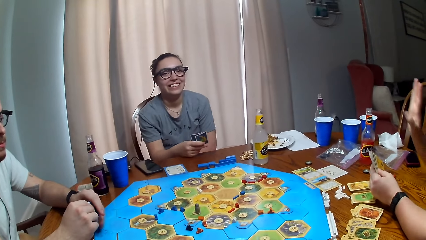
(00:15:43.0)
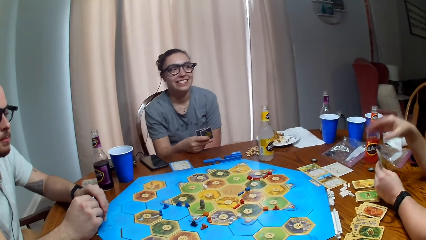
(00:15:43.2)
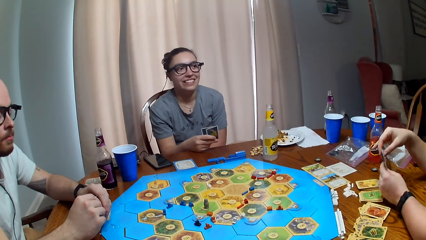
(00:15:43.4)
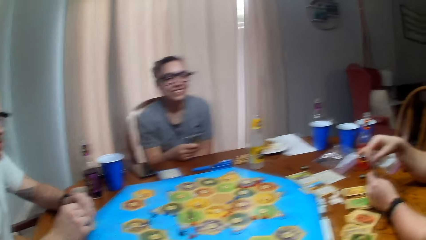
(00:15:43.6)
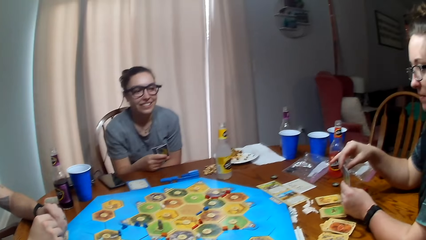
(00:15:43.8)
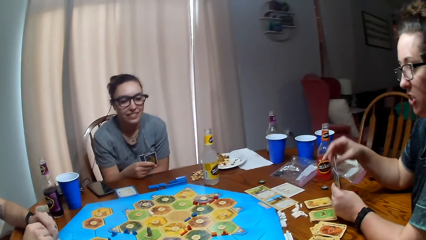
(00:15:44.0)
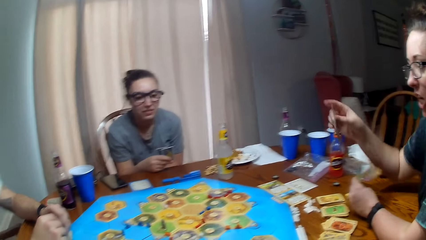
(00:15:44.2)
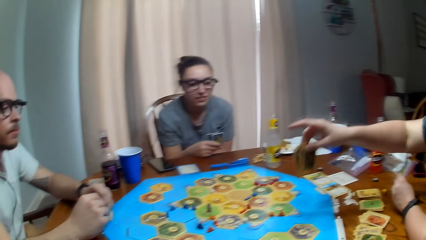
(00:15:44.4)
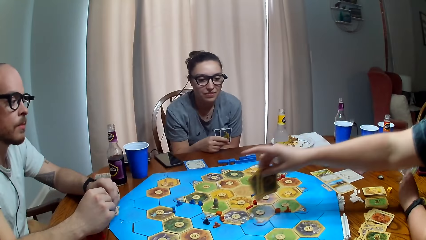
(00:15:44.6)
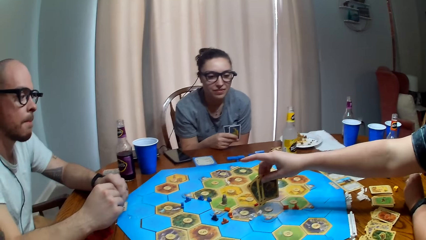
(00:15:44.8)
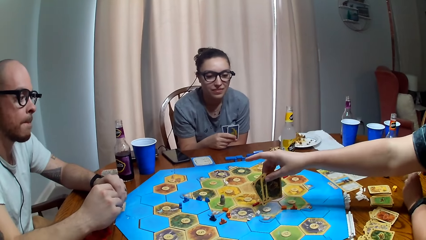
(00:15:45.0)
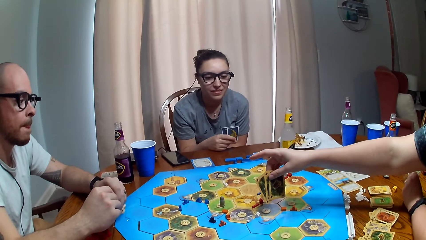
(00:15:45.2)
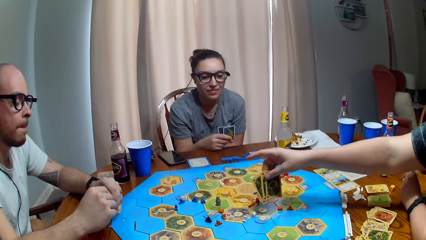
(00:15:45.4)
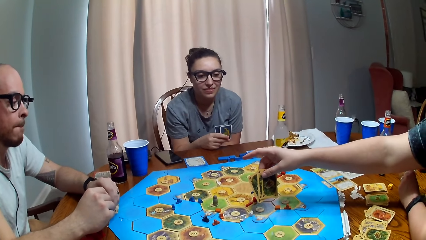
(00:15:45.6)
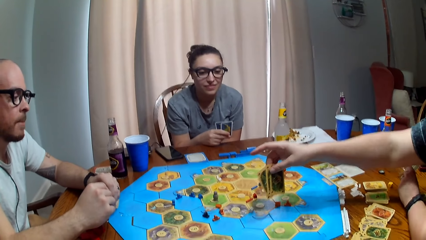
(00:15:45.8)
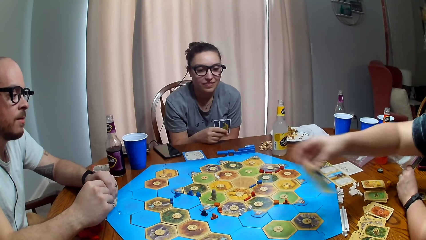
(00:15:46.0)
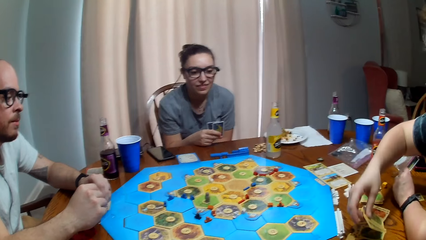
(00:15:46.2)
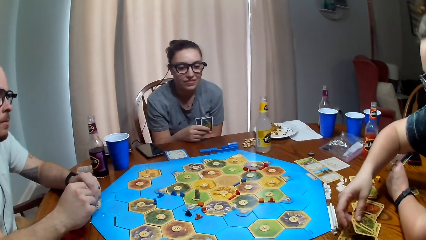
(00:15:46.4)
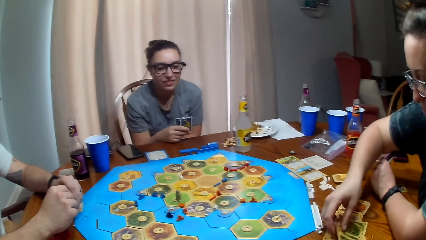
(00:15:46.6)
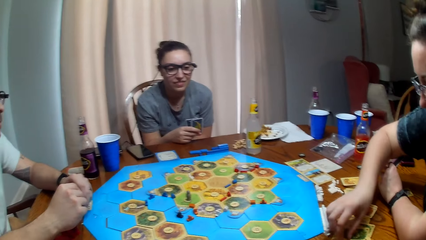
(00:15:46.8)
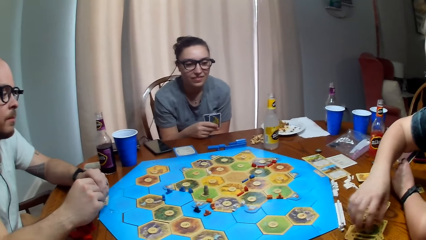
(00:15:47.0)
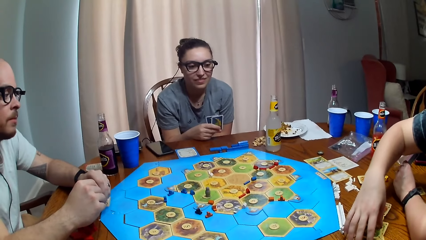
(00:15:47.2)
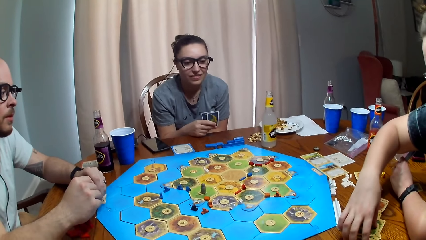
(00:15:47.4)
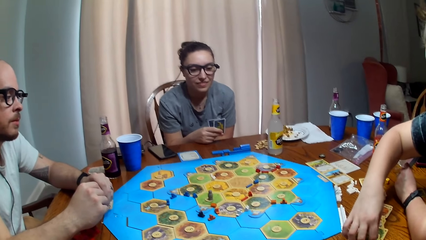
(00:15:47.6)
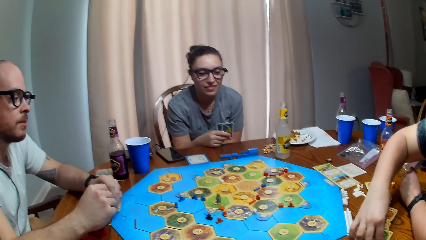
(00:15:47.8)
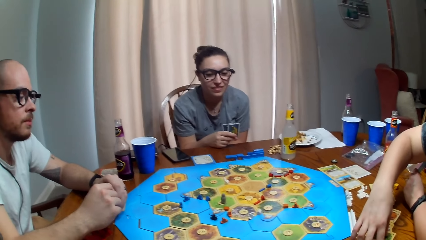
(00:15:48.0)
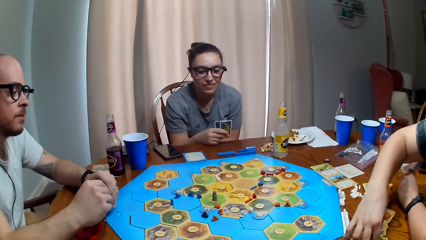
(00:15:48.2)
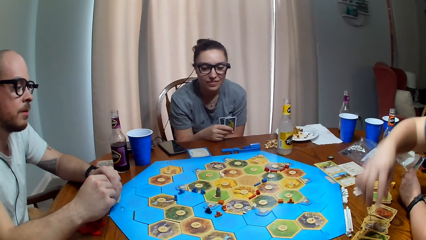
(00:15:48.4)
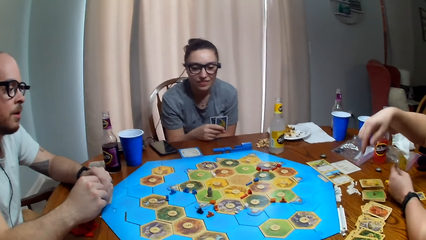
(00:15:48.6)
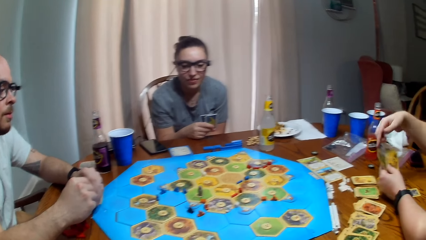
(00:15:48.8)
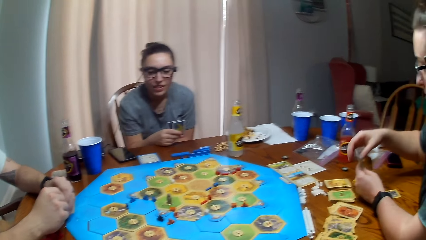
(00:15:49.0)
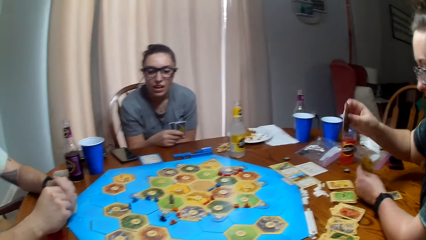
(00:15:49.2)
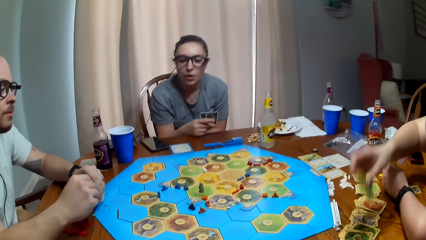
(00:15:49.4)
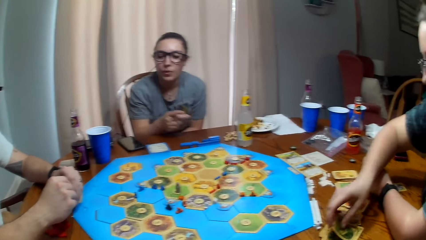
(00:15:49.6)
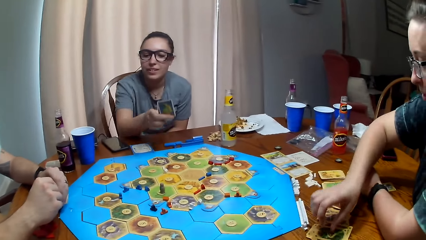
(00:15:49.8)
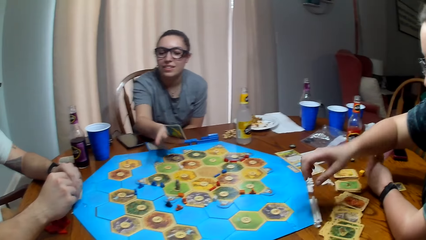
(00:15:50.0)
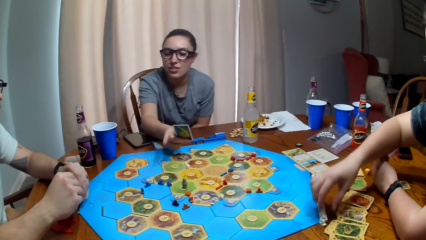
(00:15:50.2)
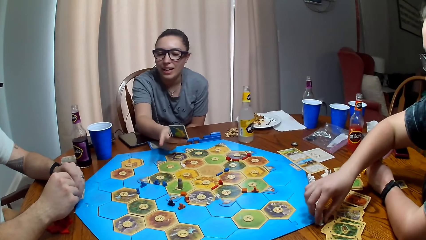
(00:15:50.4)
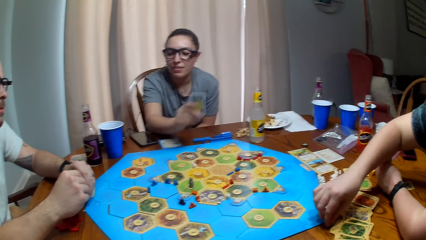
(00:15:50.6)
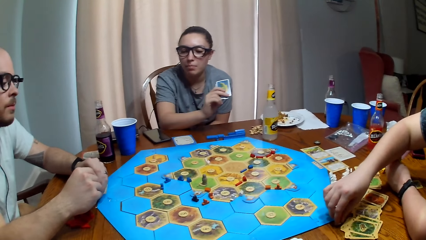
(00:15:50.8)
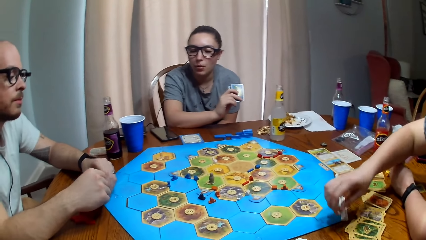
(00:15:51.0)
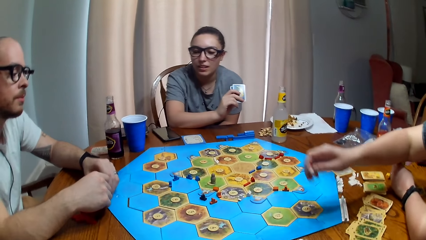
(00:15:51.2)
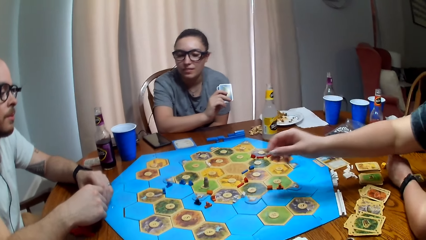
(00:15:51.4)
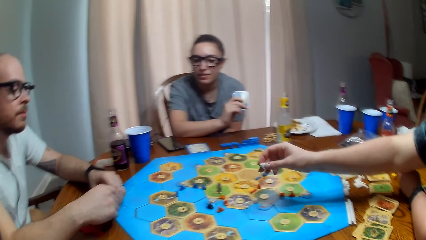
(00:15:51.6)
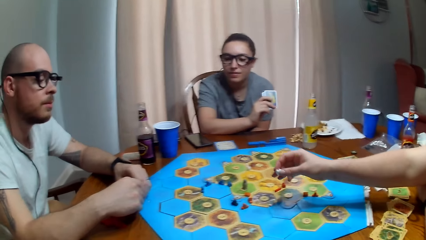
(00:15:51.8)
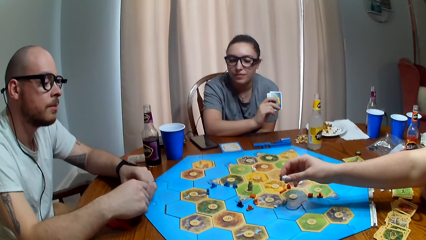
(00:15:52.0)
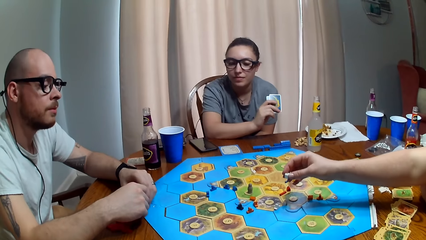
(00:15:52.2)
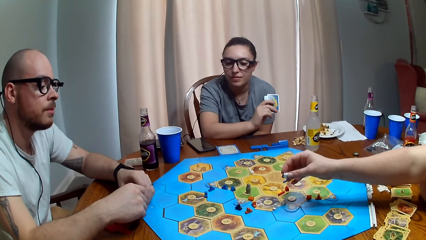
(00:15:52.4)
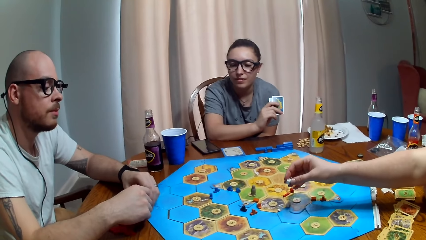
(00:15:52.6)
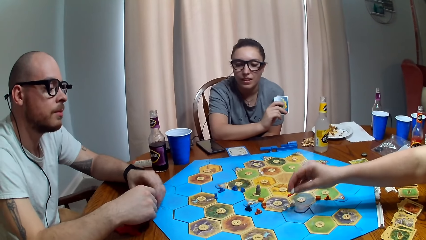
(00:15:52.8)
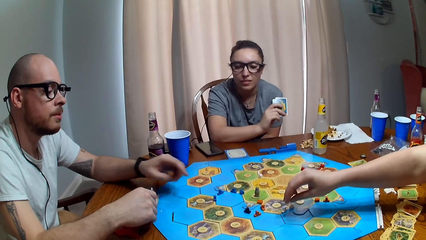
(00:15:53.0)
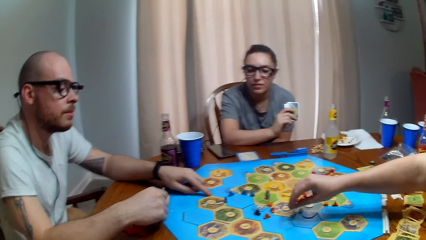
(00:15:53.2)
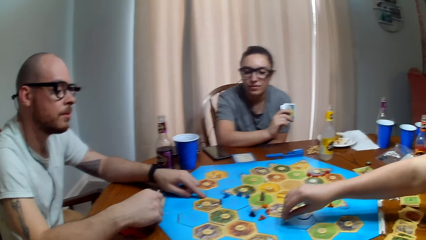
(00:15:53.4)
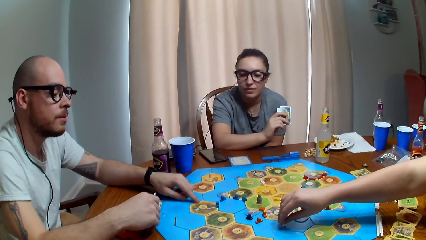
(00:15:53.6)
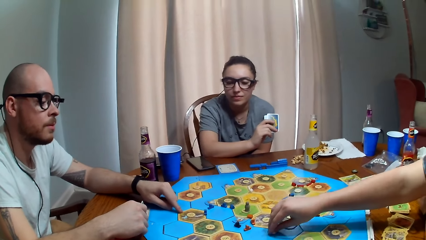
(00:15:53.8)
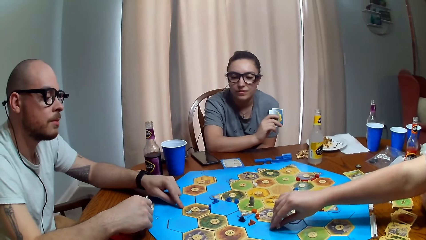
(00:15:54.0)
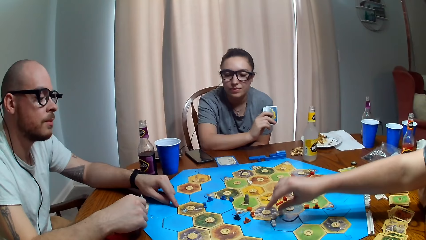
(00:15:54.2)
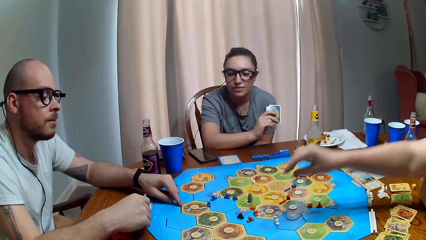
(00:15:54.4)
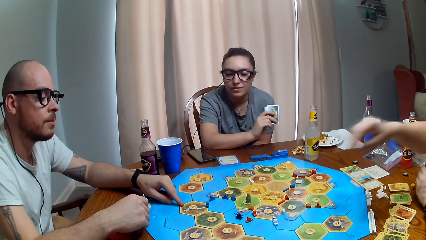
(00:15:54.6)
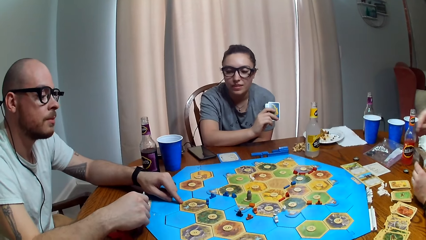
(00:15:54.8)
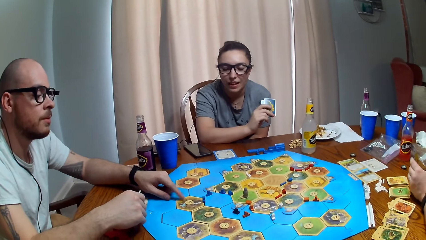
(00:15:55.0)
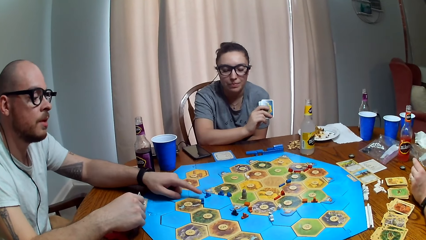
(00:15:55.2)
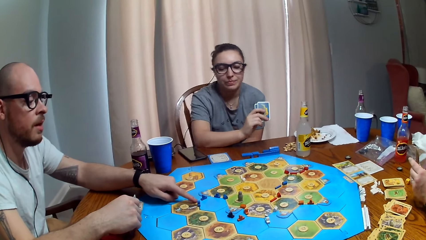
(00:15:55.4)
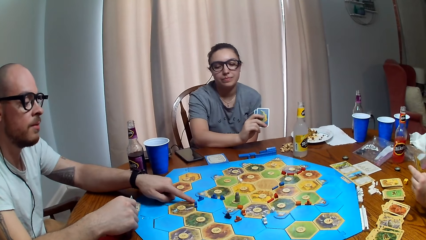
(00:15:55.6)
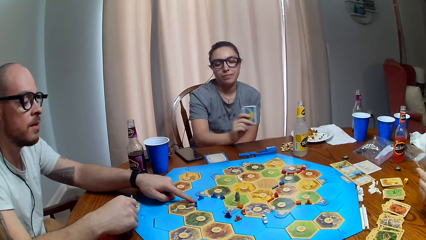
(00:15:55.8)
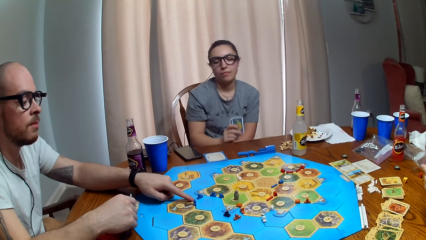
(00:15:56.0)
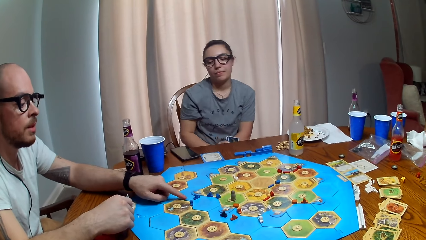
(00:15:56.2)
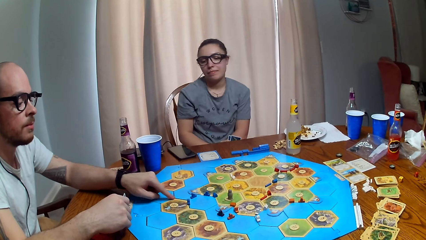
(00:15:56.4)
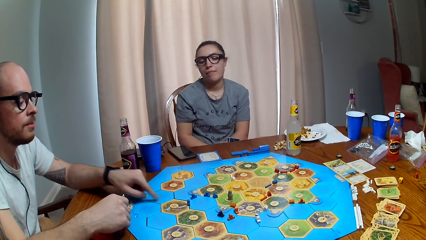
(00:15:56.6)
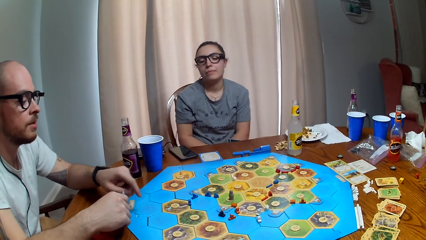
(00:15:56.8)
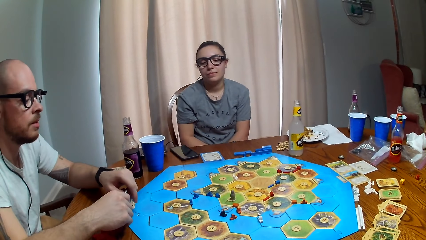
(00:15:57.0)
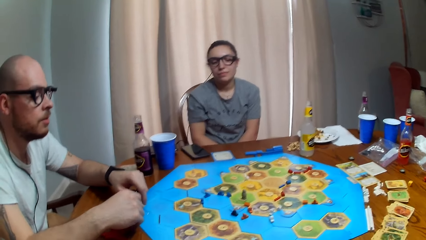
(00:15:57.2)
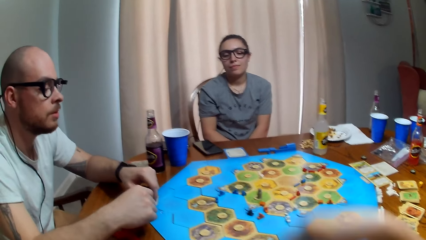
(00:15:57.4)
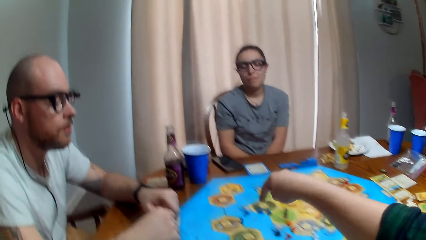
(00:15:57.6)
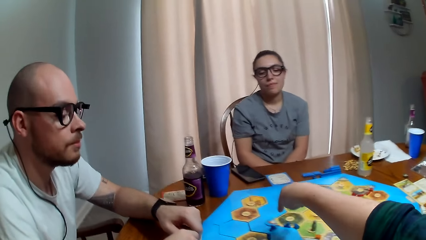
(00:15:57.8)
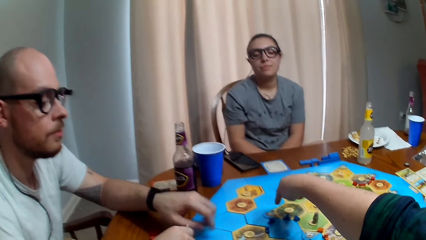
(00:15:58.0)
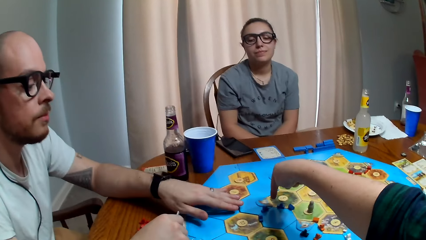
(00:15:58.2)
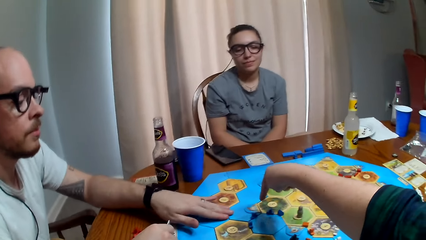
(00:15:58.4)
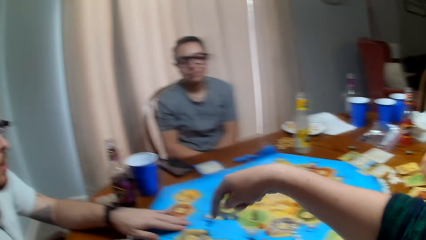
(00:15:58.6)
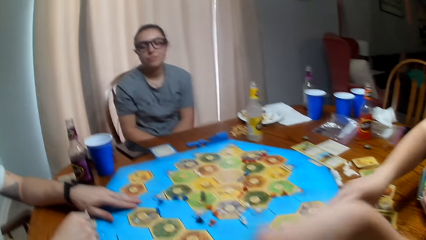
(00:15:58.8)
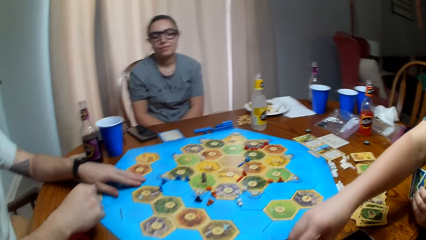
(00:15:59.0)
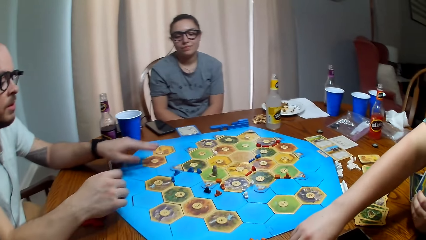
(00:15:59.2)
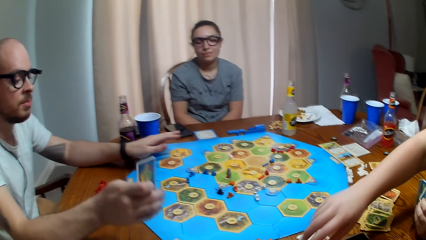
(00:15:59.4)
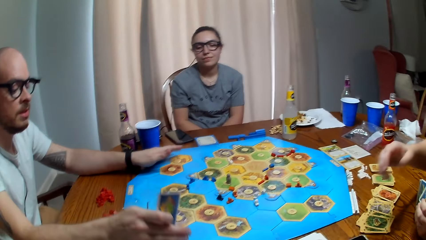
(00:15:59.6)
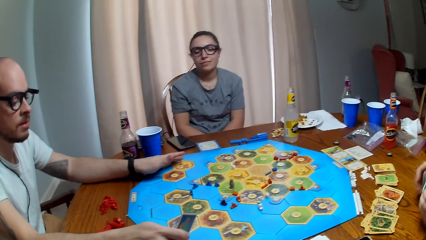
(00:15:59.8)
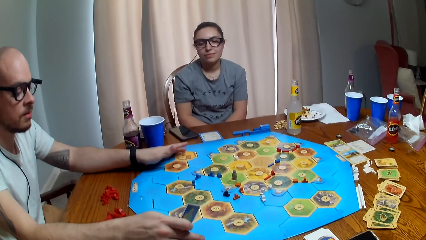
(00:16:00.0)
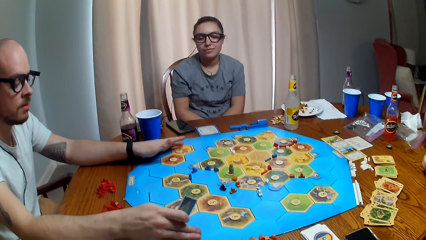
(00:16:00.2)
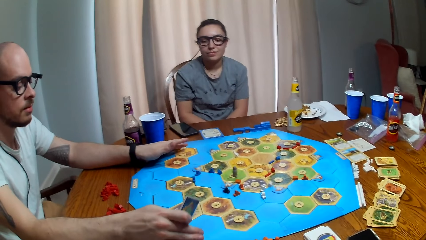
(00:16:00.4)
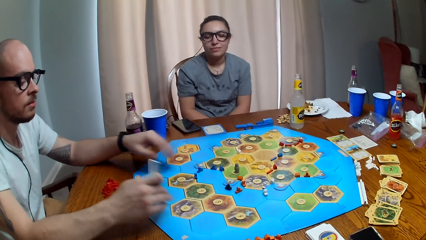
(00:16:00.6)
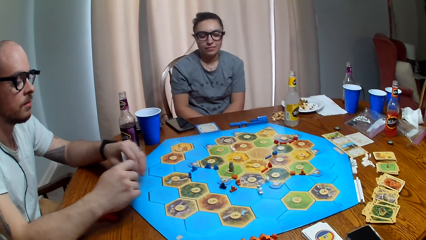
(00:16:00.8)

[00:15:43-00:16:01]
A person talks and places cards on the table. Another person talks. The first person puts a brick on the board. The camera wearer dialogues with the first person, a third person and the other person. The first person places the dice on the table.
